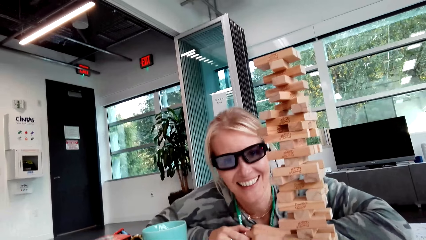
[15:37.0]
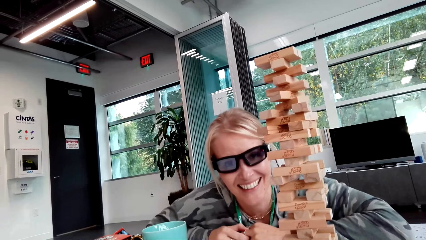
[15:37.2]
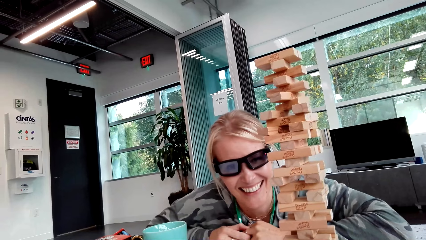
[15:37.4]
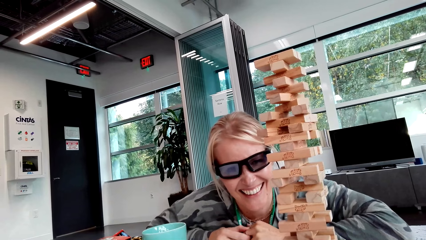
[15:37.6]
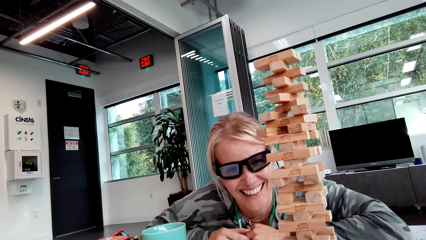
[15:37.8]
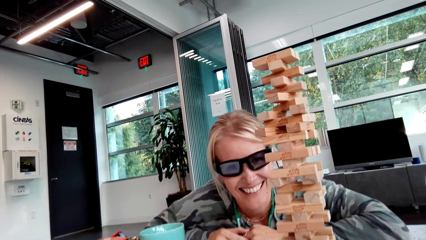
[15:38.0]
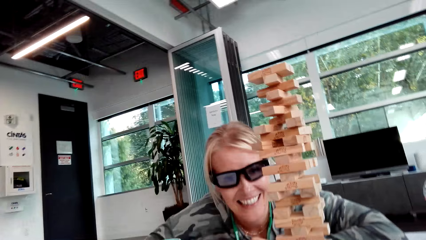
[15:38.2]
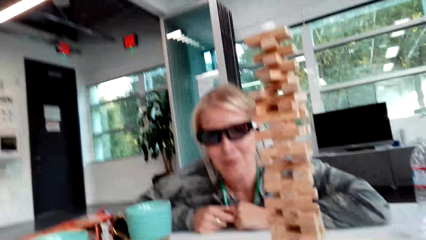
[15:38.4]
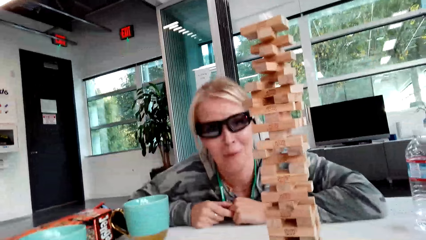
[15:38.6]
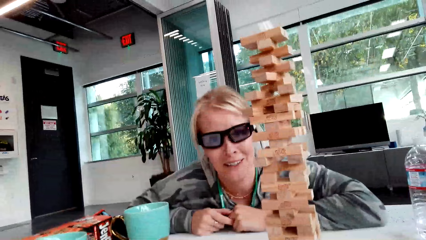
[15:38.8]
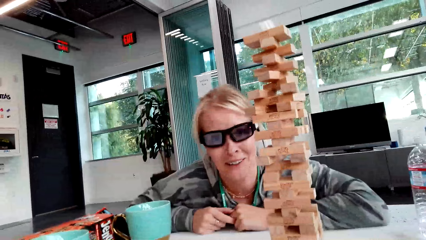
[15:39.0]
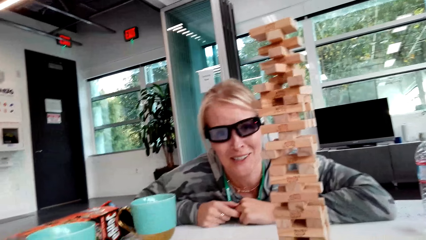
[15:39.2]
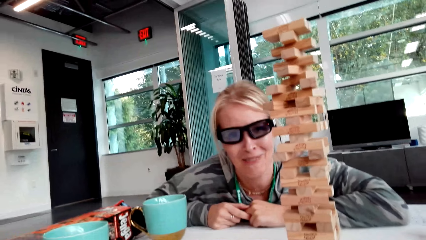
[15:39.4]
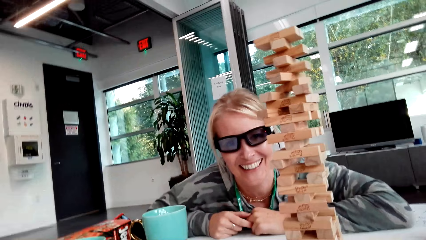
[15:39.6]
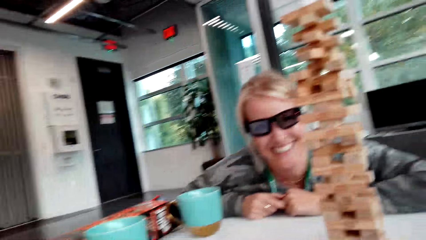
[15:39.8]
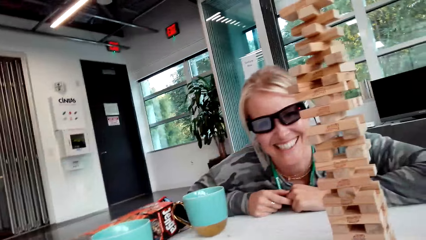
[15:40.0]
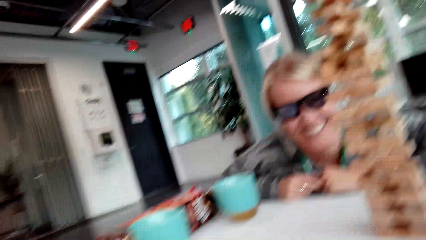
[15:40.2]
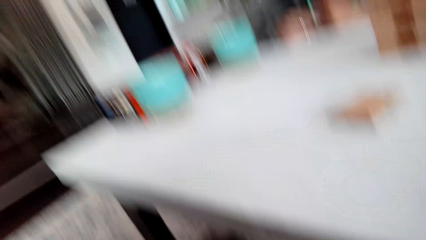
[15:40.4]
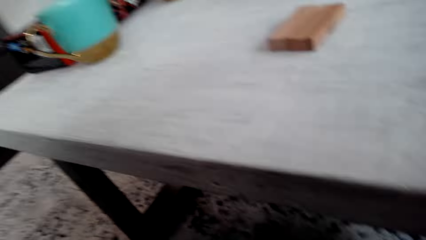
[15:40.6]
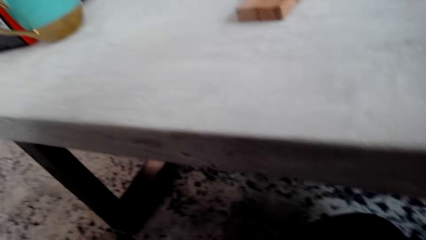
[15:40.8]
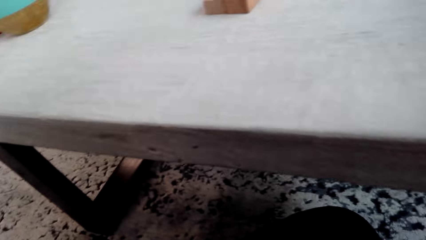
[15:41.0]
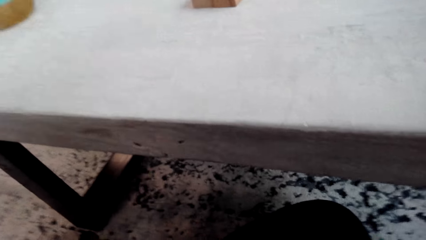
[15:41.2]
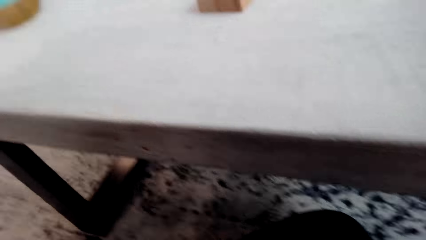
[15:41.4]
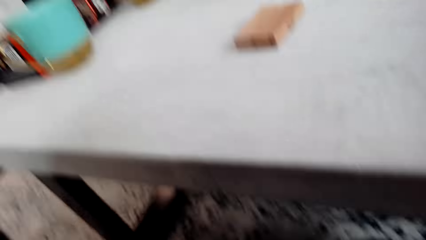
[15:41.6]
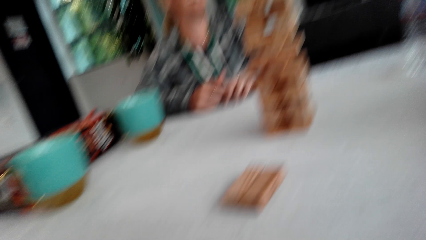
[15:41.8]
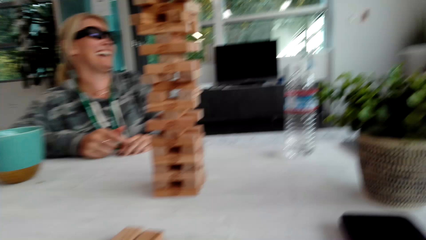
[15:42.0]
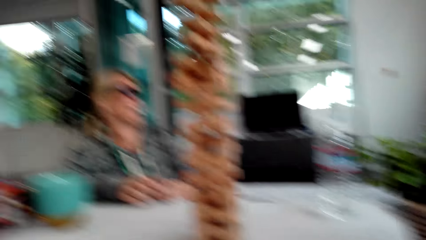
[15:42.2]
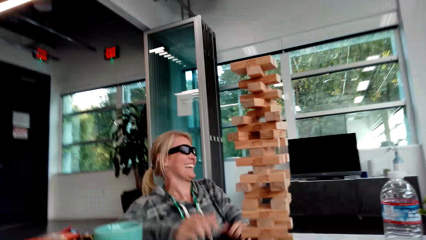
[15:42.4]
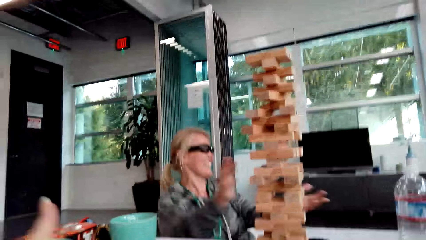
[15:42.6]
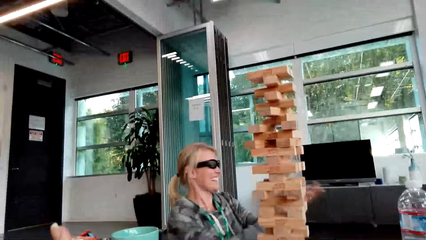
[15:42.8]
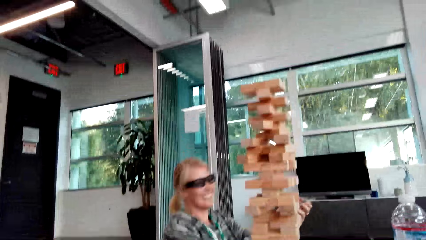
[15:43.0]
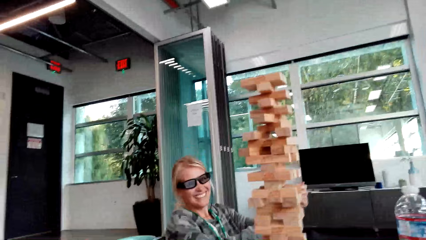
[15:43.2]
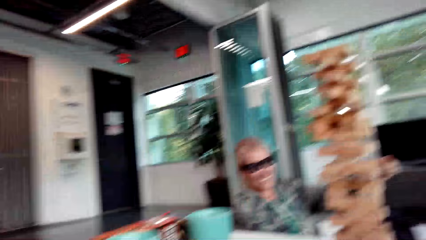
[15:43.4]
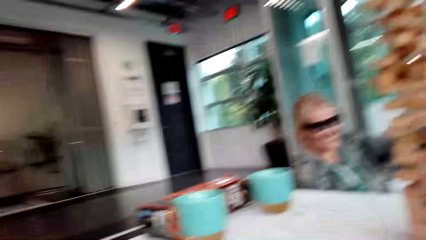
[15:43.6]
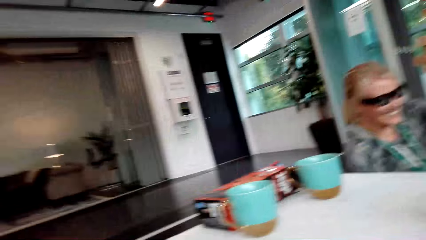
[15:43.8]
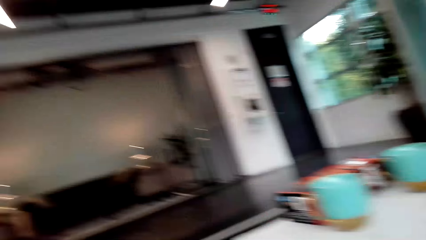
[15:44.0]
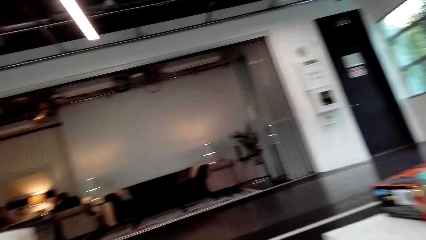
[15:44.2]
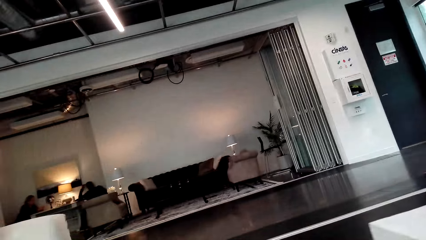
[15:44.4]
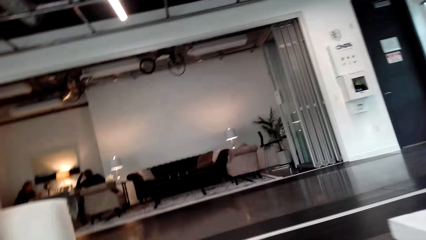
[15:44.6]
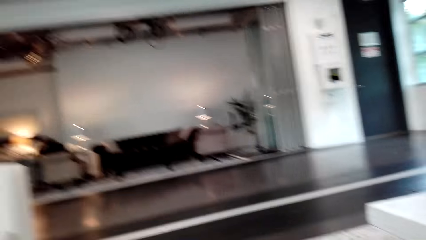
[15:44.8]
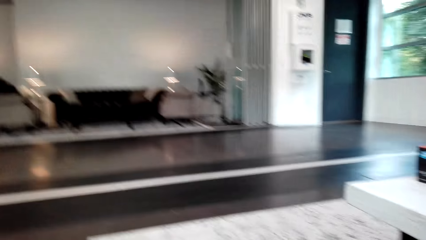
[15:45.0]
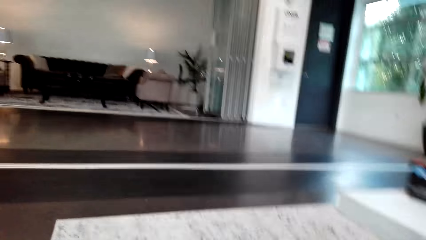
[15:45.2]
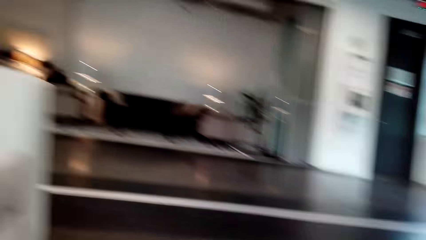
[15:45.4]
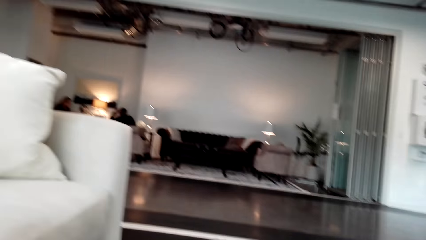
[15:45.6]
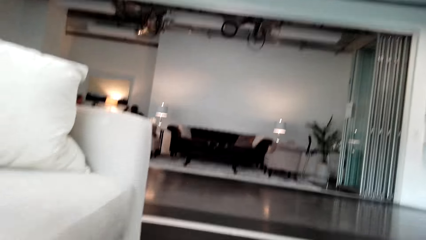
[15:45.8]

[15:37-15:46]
The camera wearer looks around.

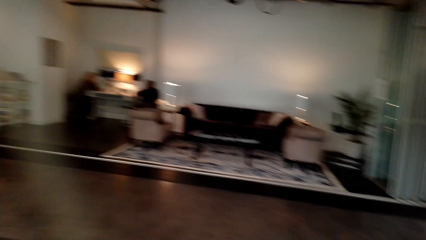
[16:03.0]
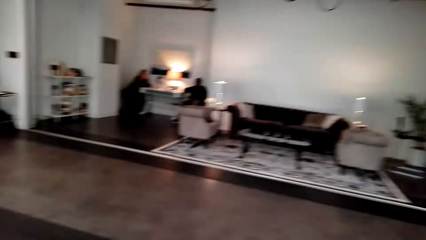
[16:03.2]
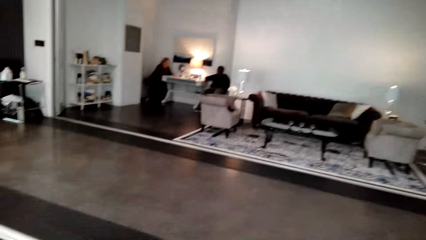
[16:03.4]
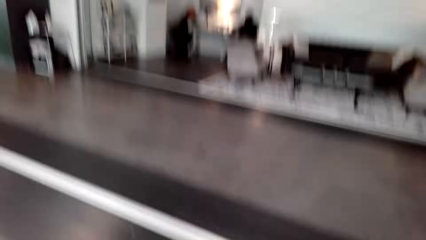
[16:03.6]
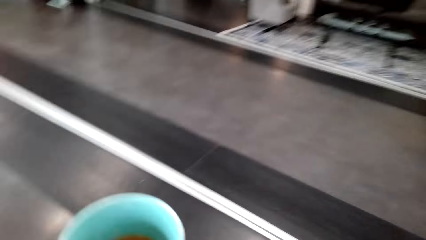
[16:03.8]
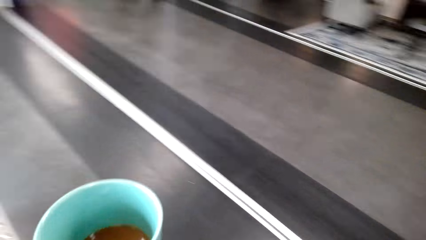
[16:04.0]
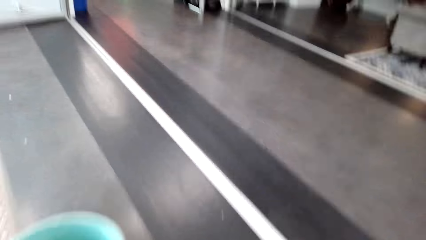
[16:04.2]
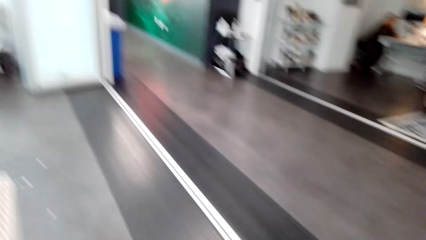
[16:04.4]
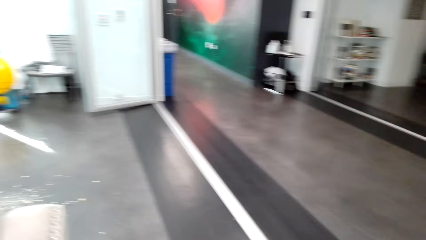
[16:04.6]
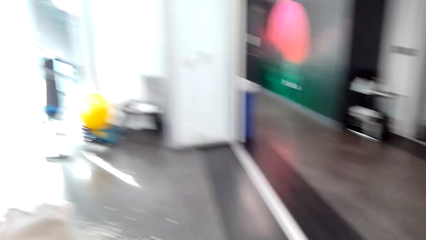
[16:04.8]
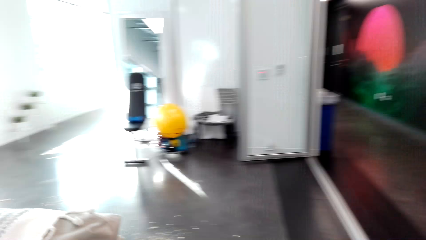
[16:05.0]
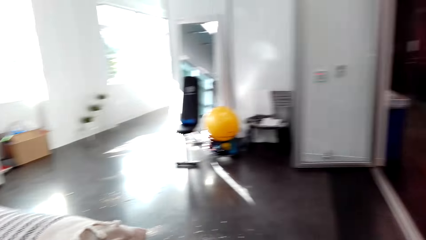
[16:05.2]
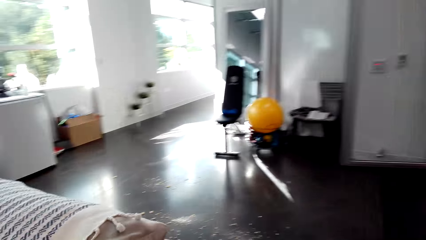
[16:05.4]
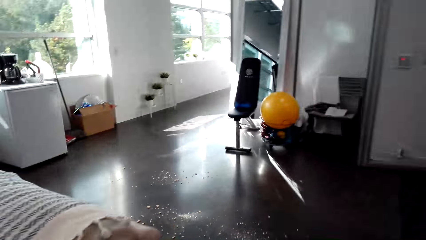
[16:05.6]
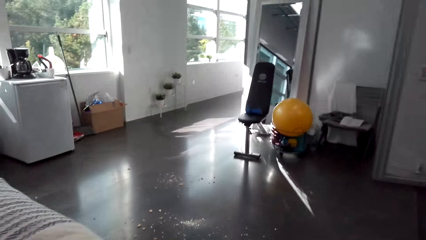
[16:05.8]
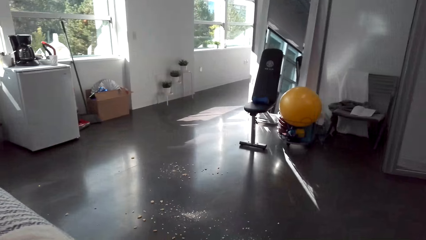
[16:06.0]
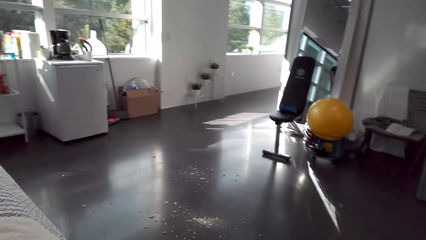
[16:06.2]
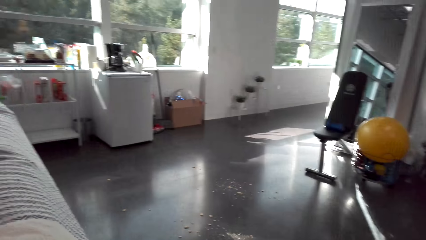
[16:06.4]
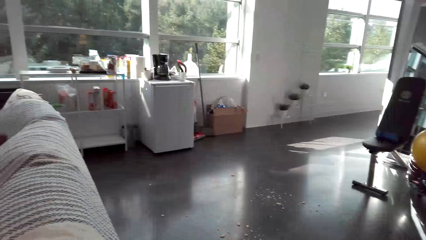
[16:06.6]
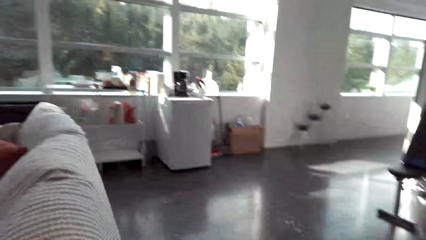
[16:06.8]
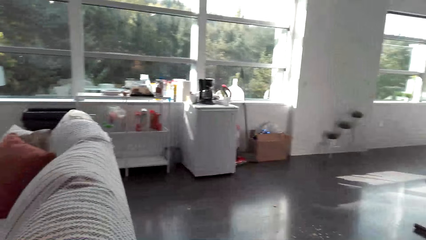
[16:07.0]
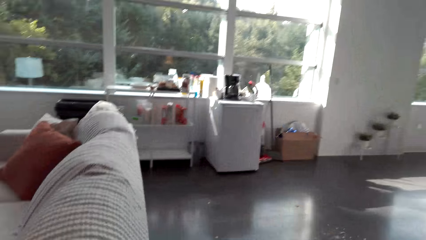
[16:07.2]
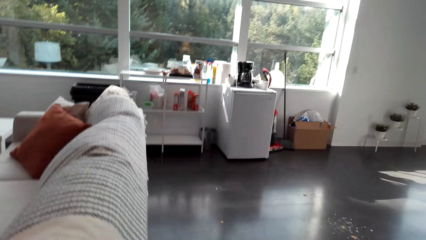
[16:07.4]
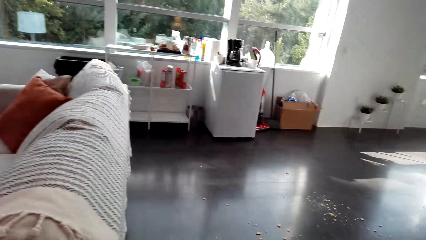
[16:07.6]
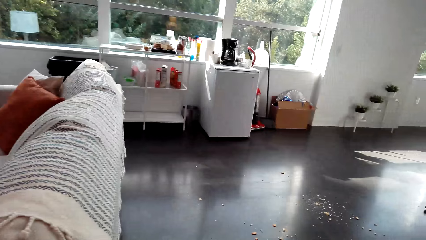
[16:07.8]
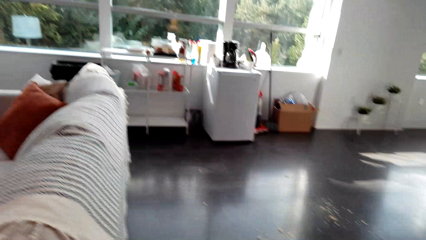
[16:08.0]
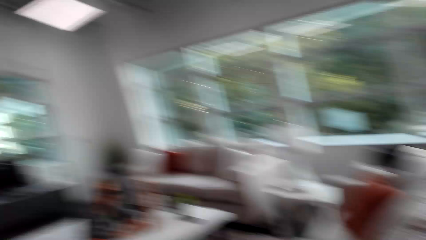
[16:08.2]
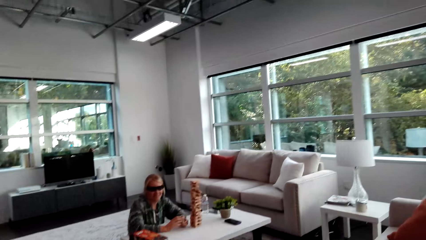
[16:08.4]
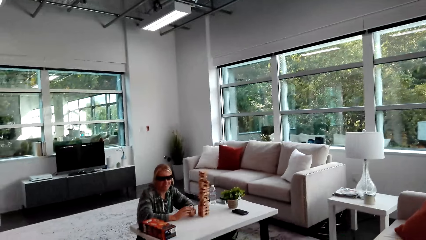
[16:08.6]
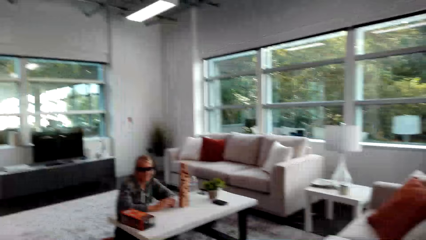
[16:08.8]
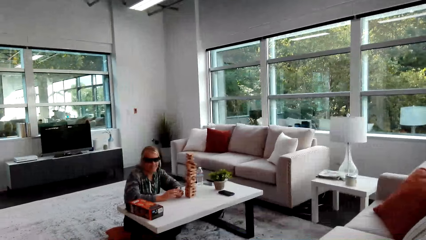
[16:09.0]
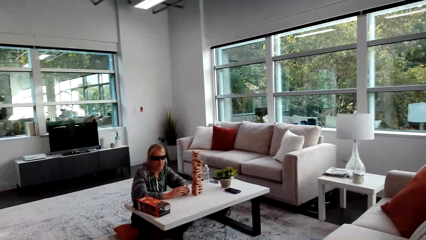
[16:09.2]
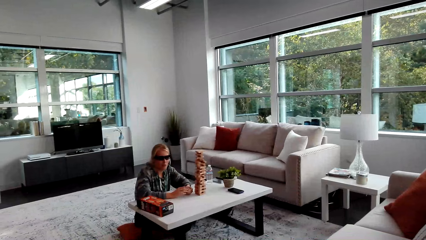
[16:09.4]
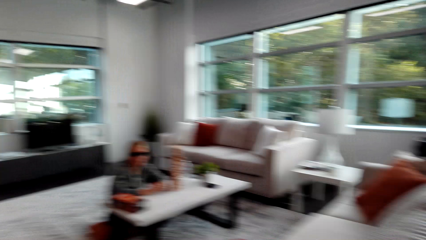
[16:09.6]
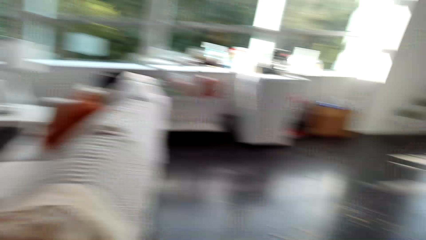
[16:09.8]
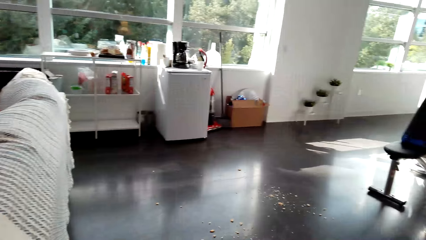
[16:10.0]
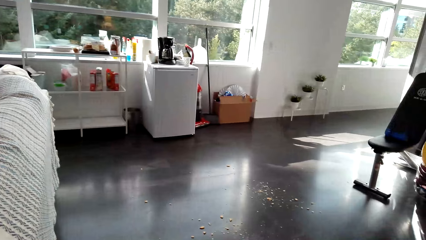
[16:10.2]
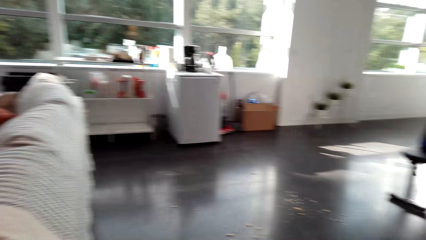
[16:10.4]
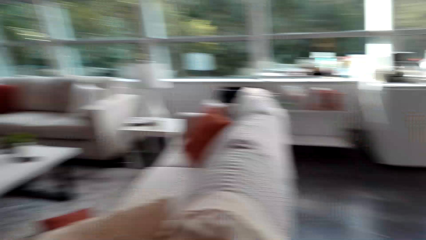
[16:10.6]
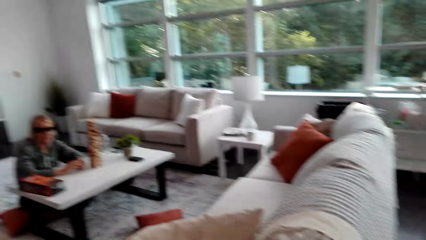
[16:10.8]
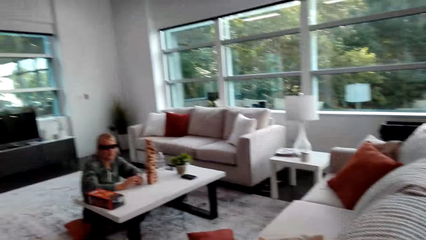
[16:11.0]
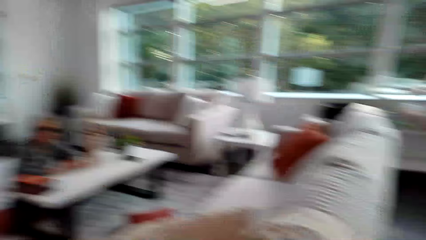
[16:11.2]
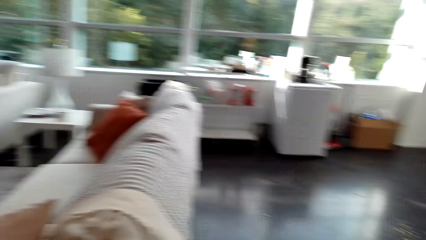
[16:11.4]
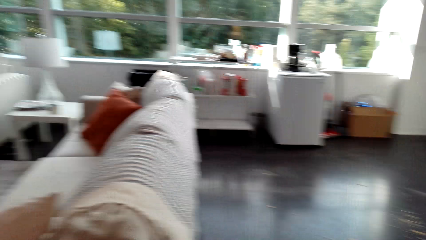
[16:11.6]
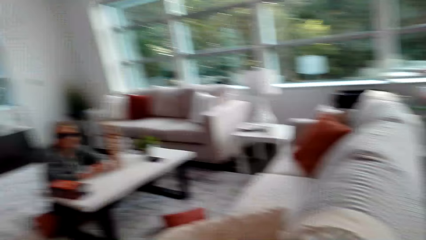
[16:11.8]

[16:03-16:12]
The camera wearer looks around. They walk around with the cup.
